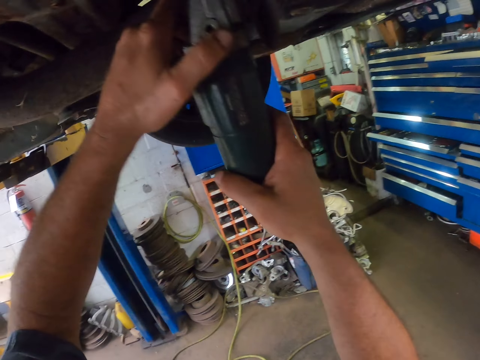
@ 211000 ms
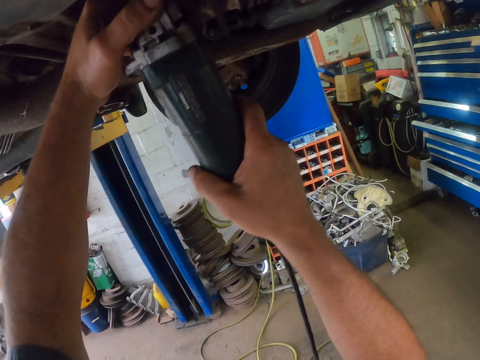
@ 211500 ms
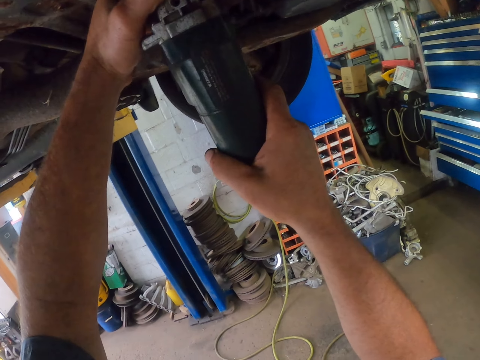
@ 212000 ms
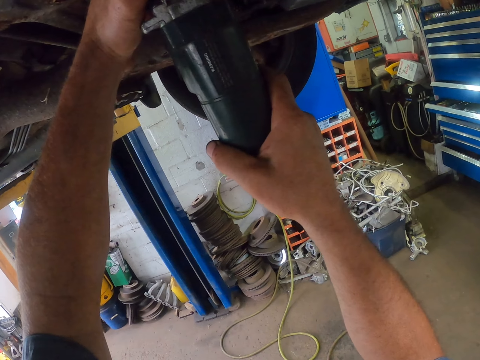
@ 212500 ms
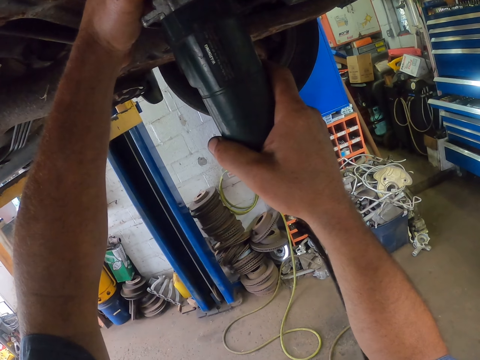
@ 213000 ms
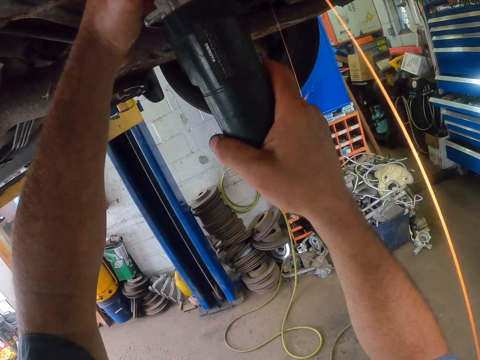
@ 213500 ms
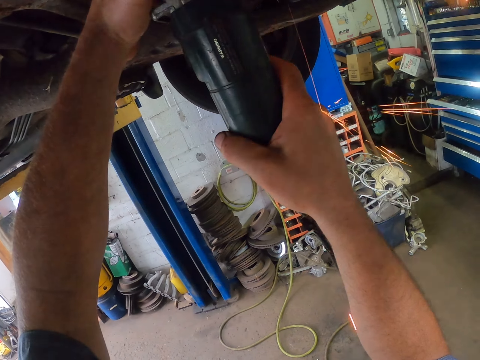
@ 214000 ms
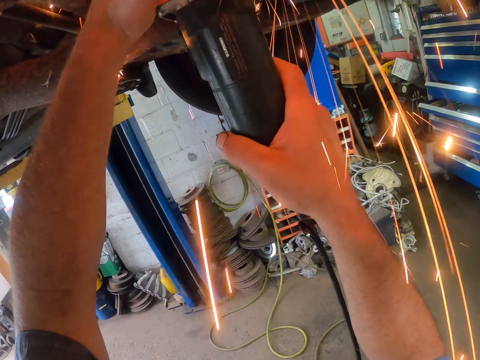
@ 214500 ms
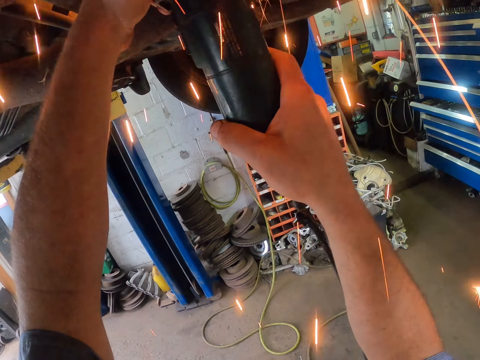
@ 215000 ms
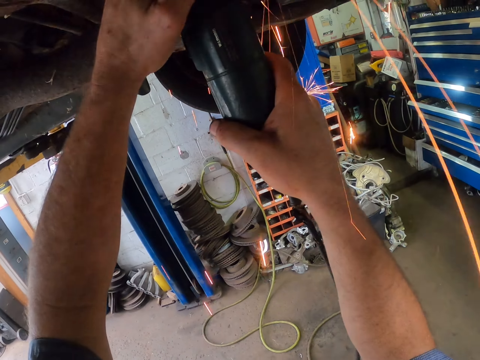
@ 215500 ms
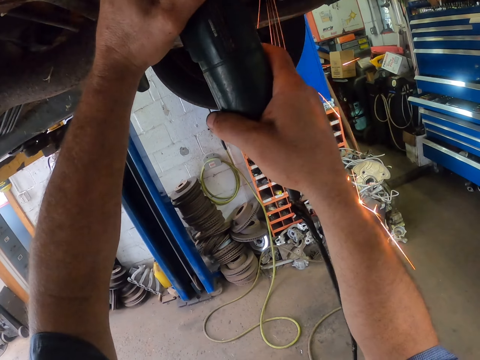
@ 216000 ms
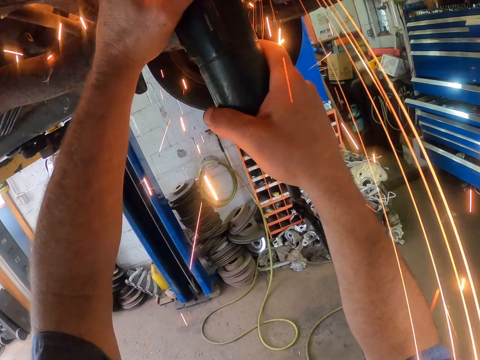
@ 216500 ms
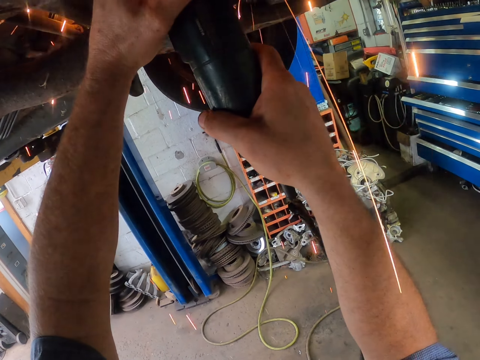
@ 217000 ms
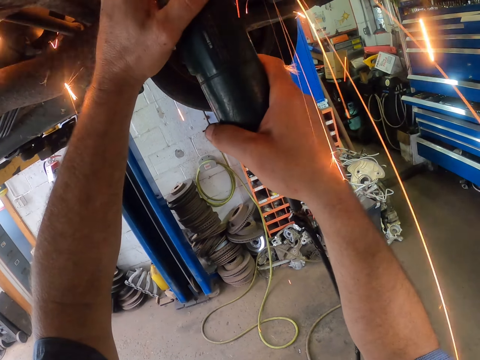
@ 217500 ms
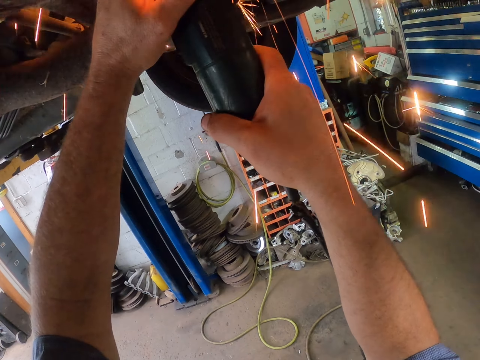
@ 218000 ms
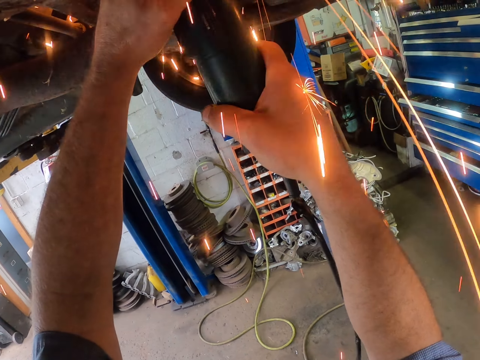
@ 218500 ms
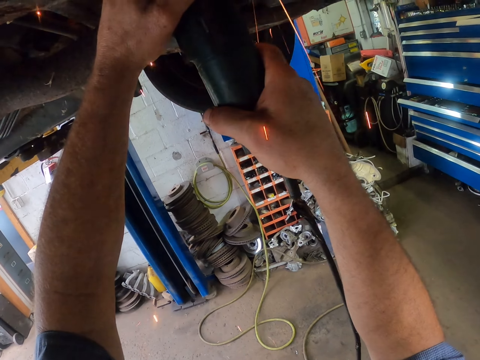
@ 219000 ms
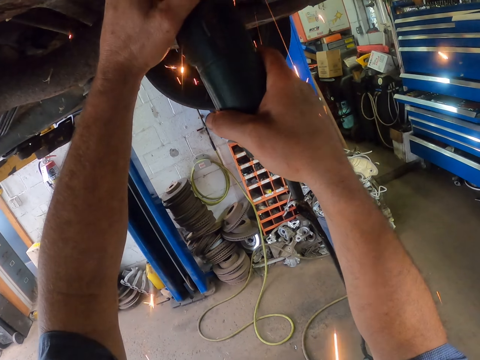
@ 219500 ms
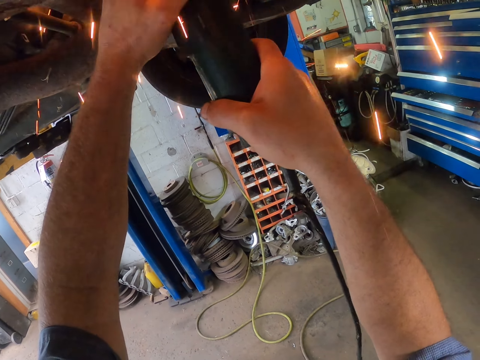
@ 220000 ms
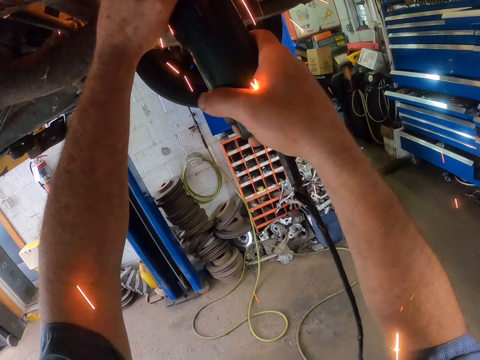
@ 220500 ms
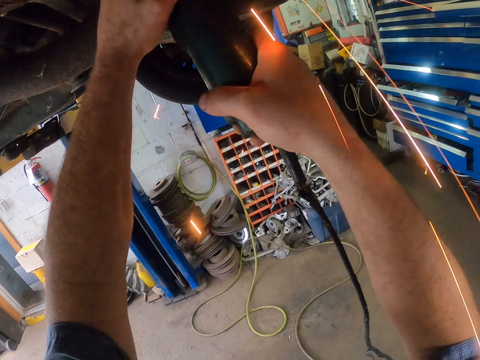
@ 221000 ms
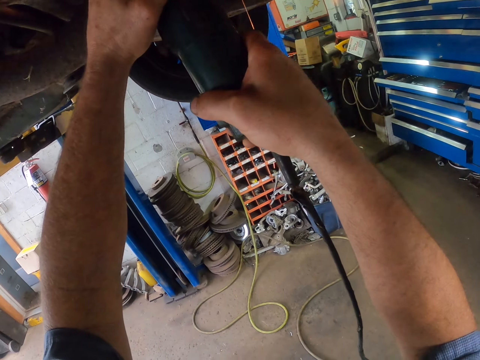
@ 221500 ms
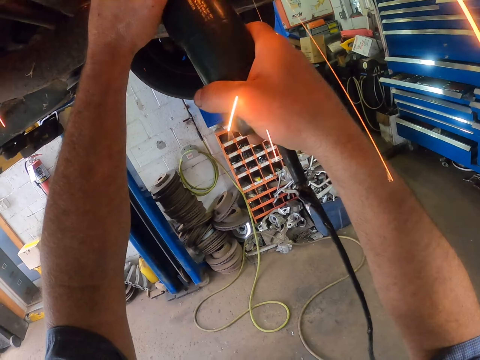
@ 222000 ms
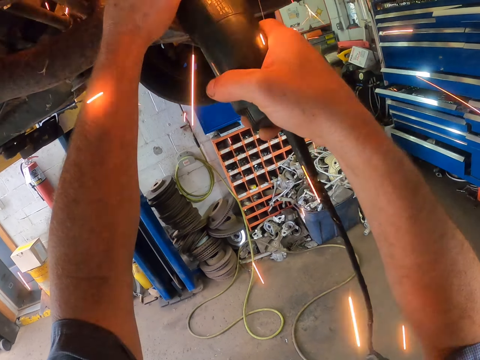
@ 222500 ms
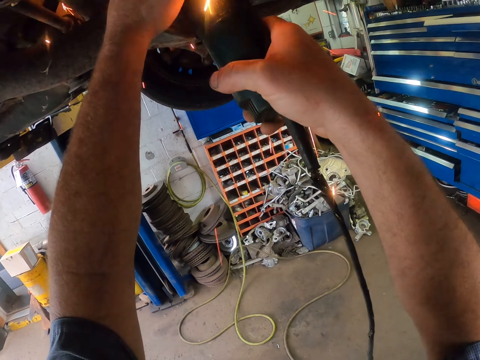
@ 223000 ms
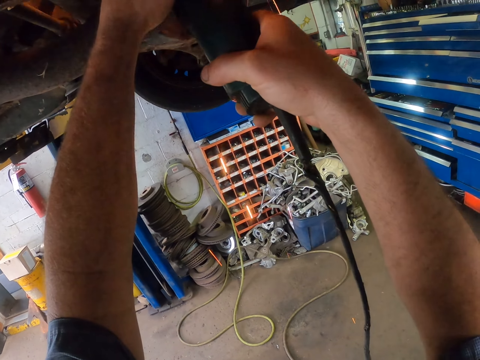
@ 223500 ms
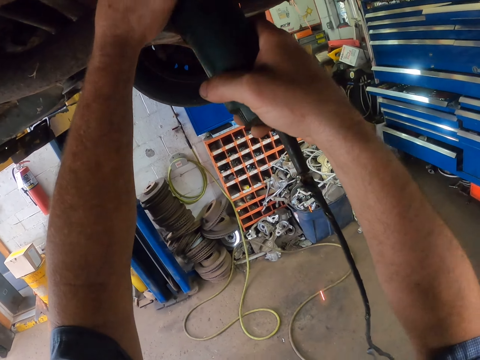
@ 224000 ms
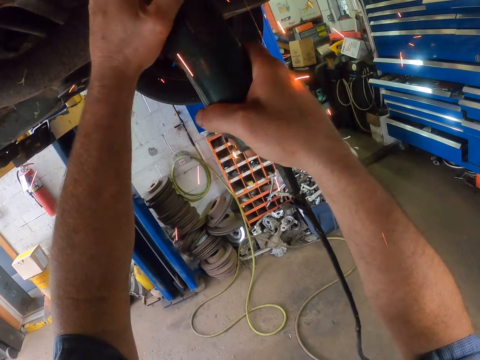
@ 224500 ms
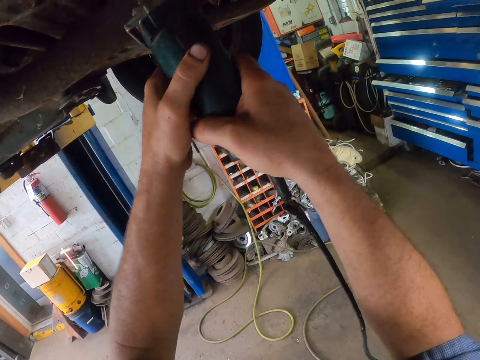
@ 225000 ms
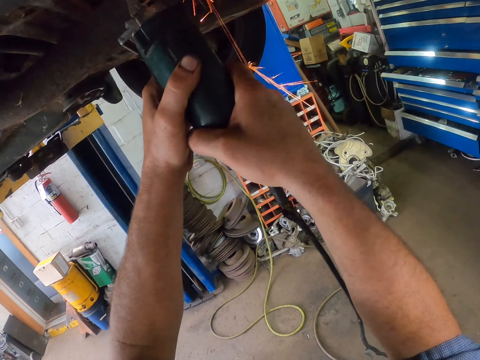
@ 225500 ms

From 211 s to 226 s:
The camera wearer sands the exhaust pipe in the car. They cut the metal under the car with a multi functional tool.

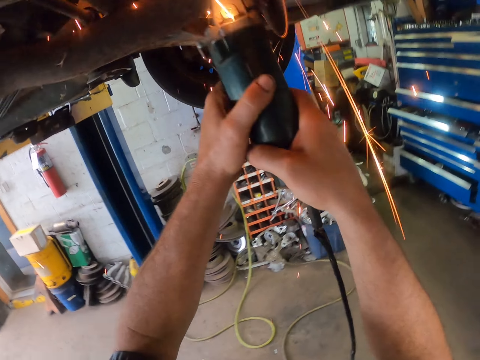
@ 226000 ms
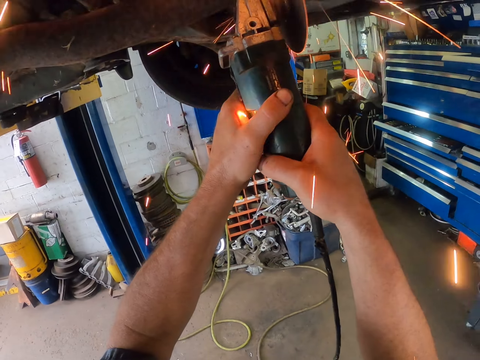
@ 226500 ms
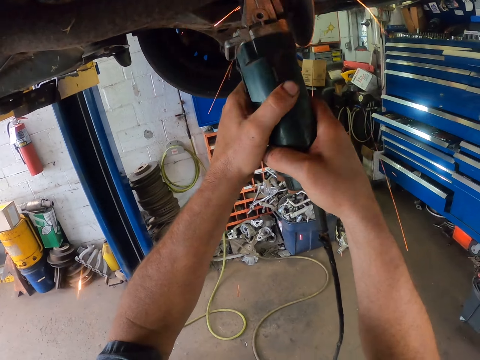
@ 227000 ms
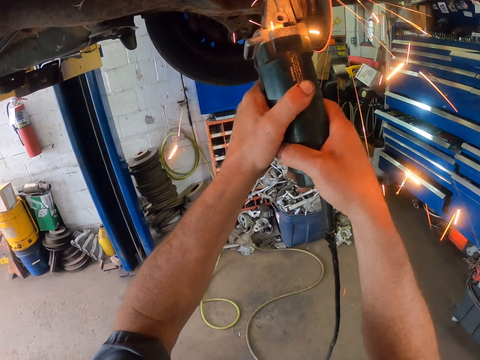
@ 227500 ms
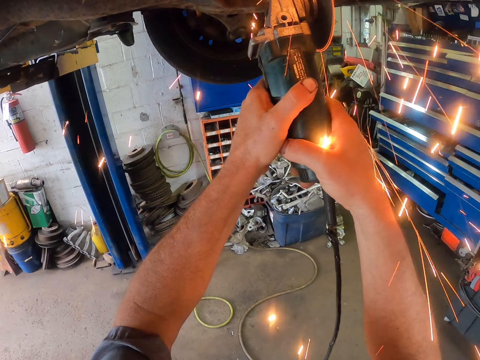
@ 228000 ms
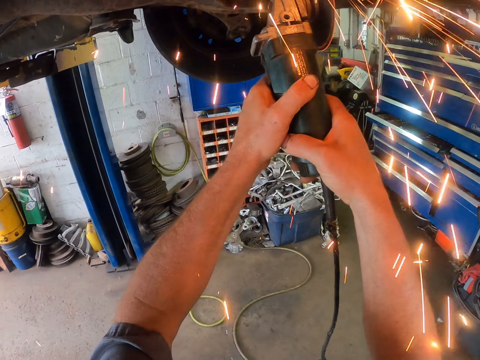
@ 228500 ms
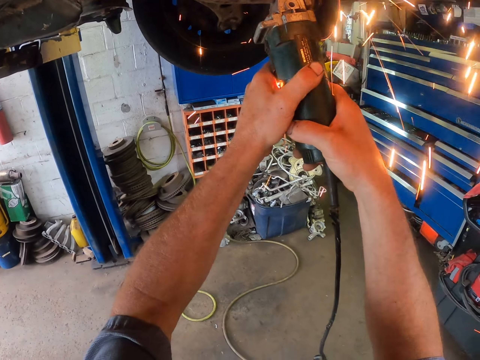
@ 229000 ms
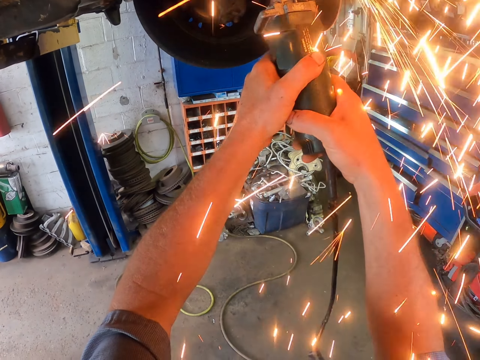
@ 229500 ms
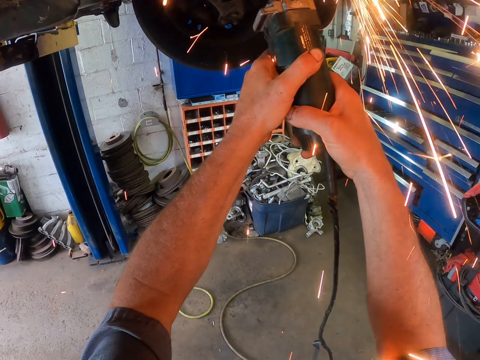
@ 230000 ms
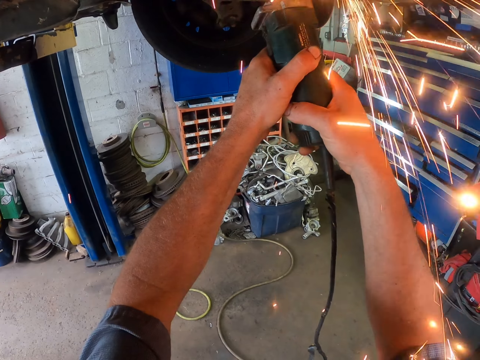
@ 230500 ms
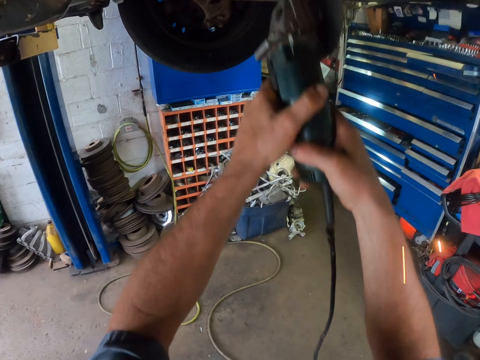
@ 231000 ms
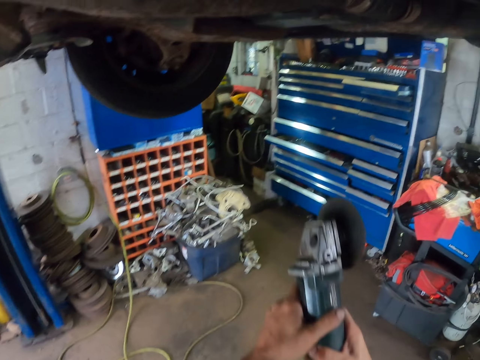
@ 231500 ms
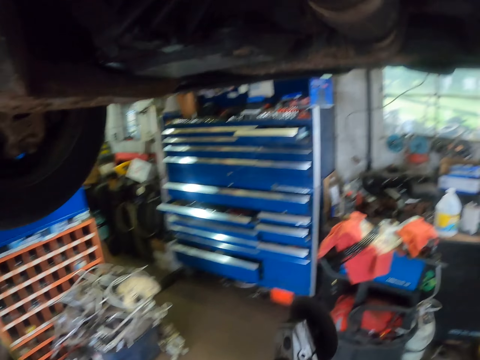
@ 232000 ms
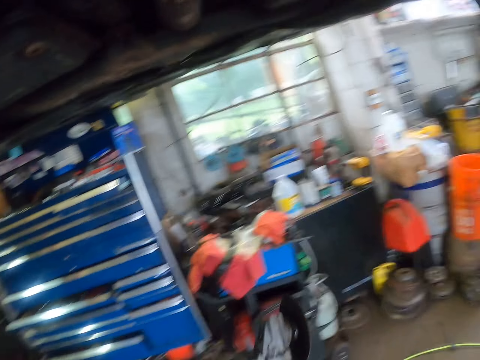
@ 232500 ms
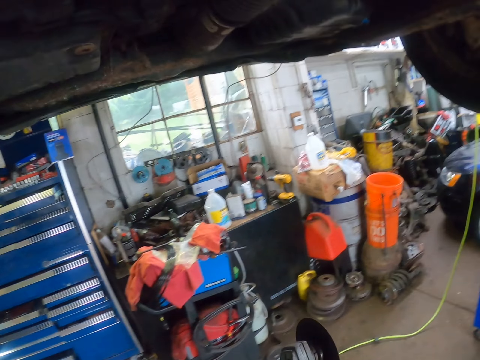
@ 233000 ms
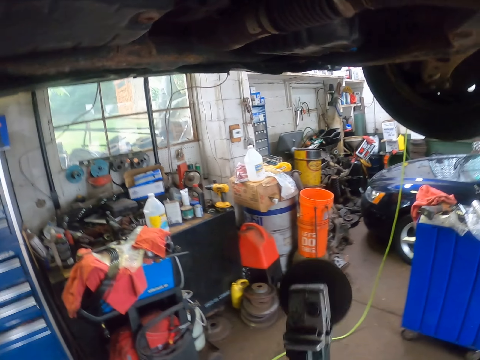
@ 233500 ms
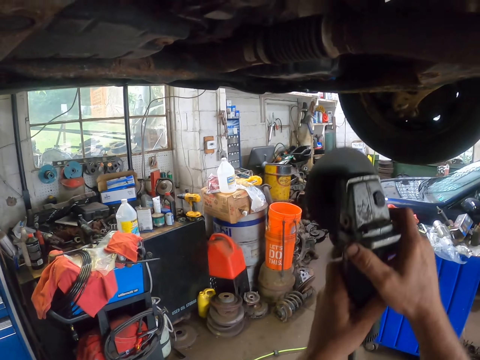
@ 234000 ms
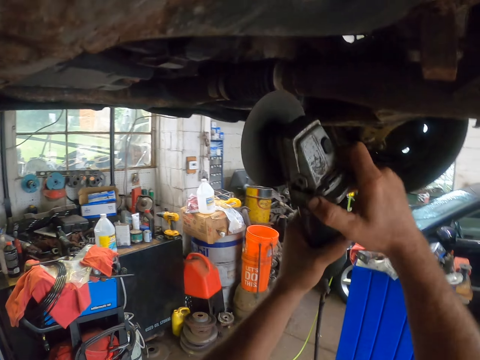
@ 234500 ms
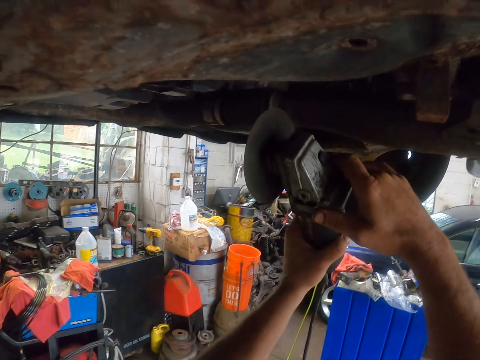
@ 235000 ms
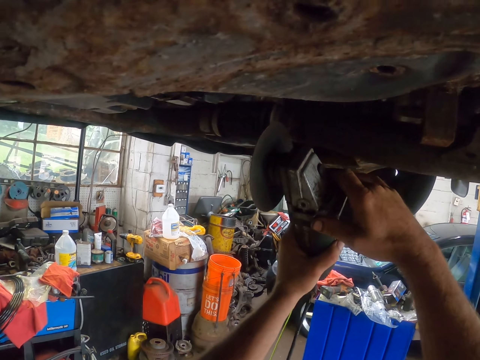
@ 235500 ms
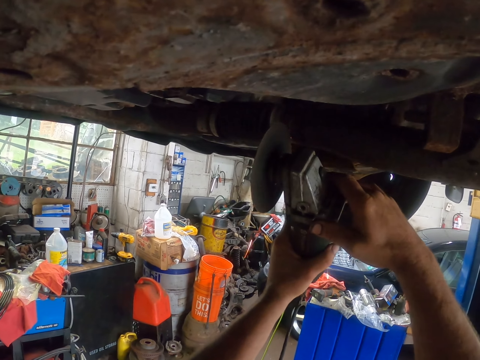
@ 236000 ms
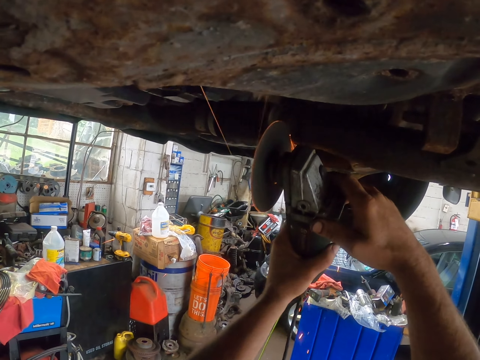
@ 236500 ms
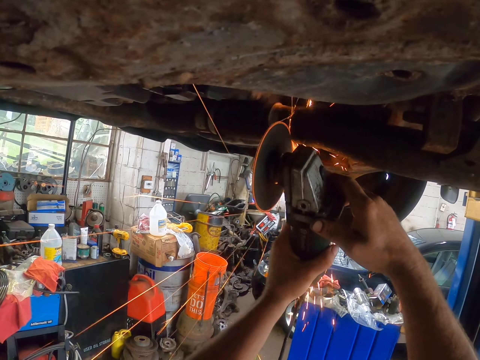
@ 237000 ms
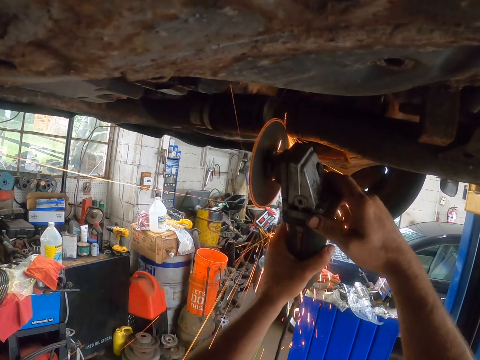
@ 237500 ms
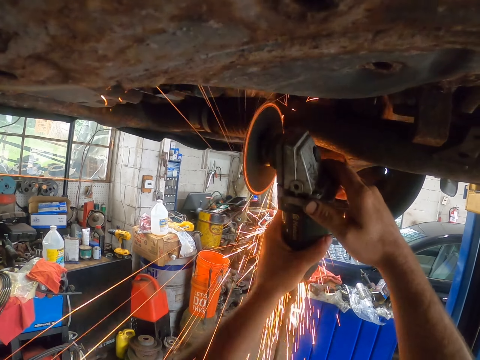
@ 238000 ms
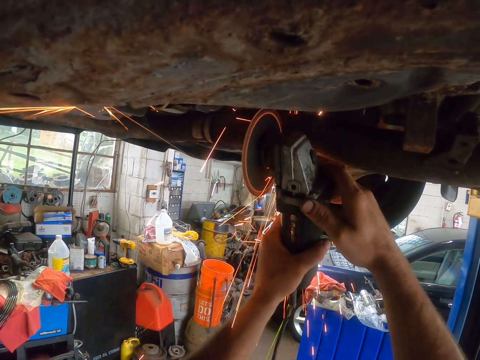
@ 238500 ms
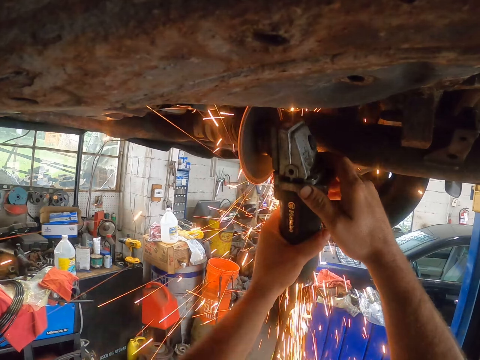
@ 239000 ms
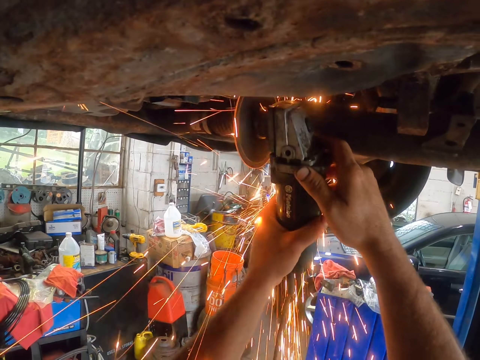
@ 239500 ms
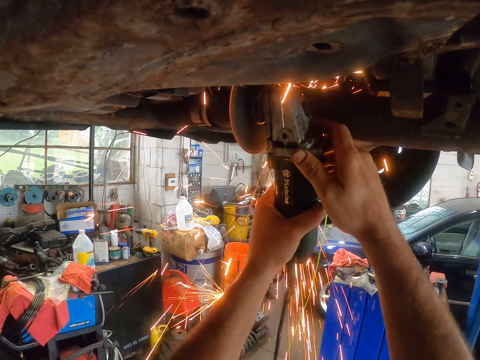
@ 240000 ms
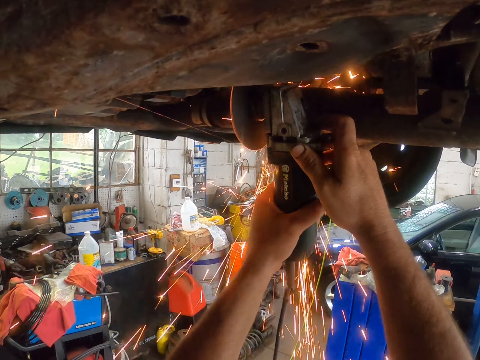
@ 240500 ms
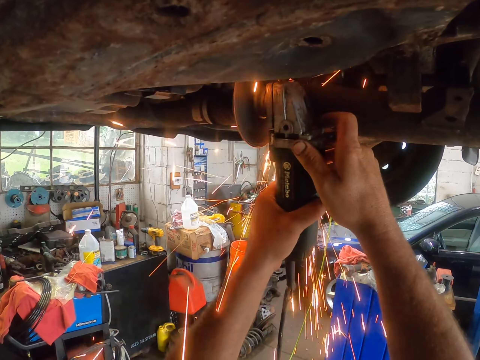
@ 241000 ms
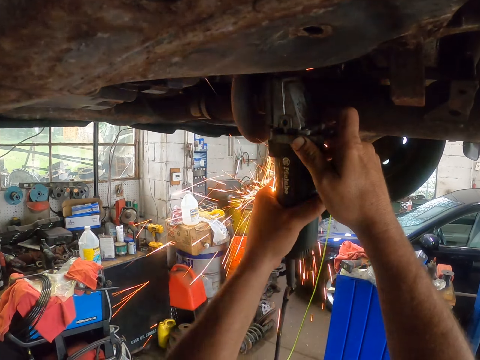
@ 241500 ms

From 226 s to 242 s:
The camera wearer stares at the exhaust pipe. They sand the exhaust pipe in the car.
